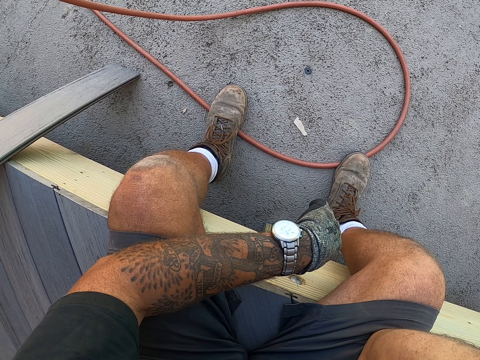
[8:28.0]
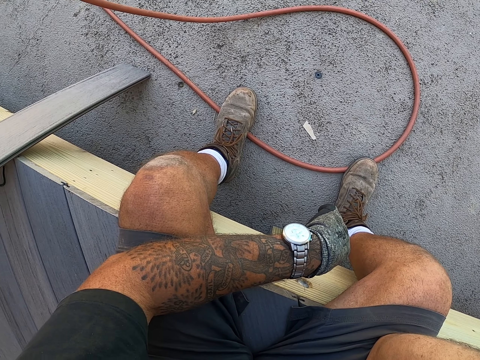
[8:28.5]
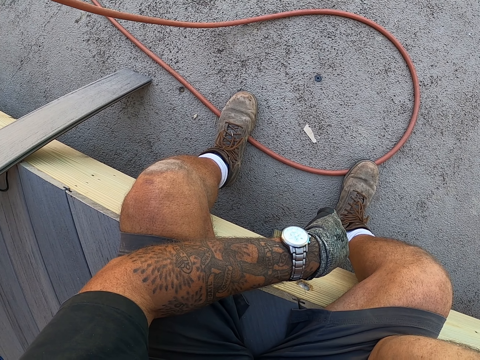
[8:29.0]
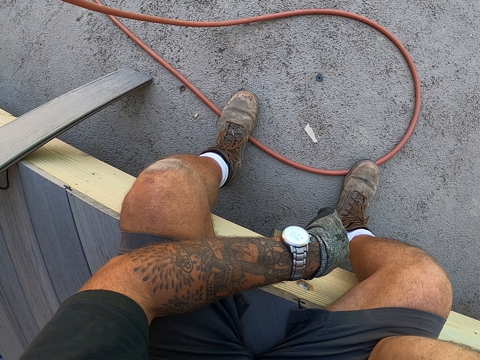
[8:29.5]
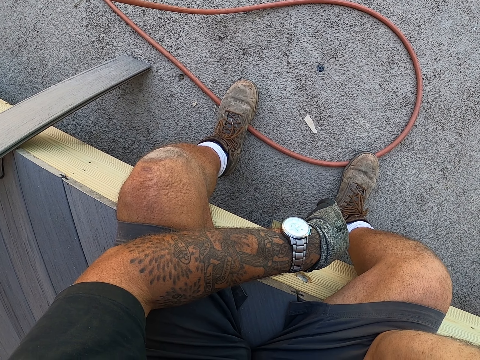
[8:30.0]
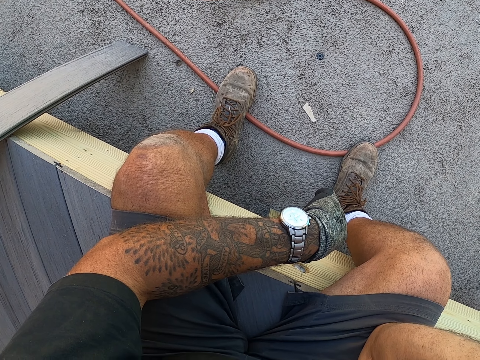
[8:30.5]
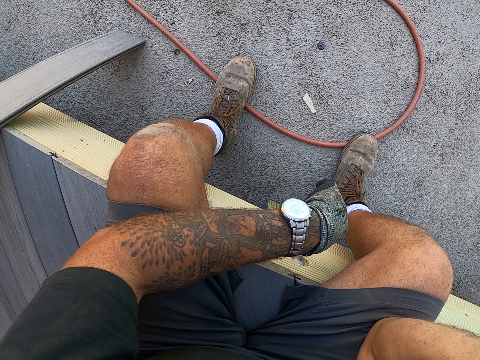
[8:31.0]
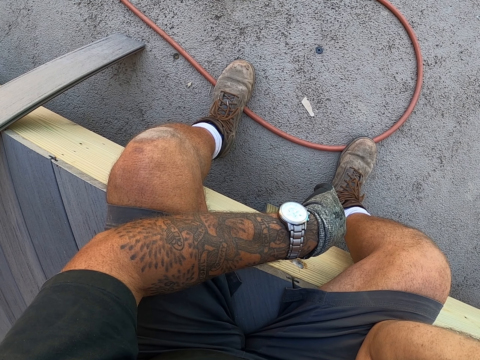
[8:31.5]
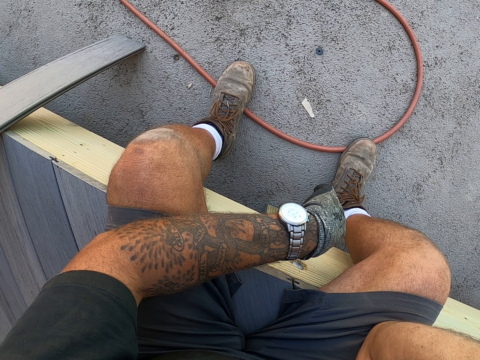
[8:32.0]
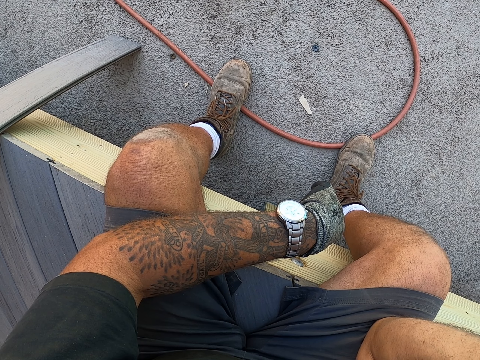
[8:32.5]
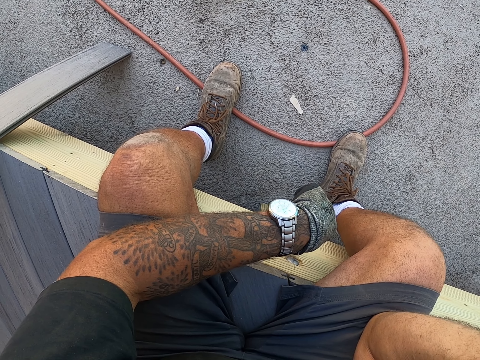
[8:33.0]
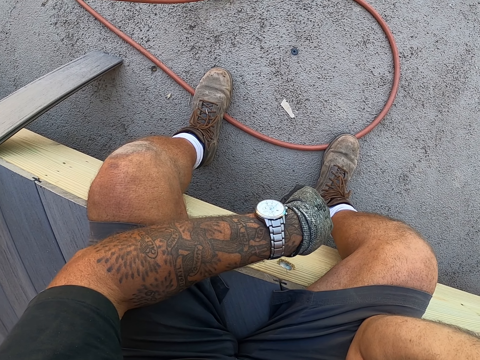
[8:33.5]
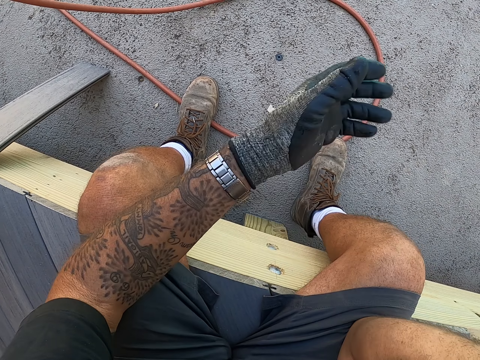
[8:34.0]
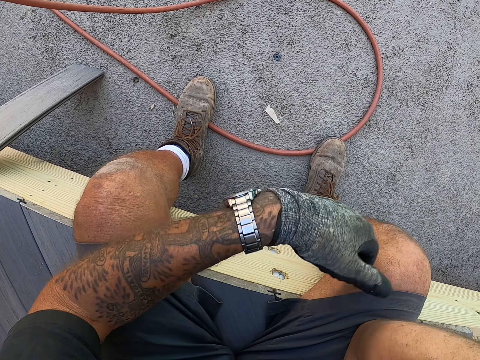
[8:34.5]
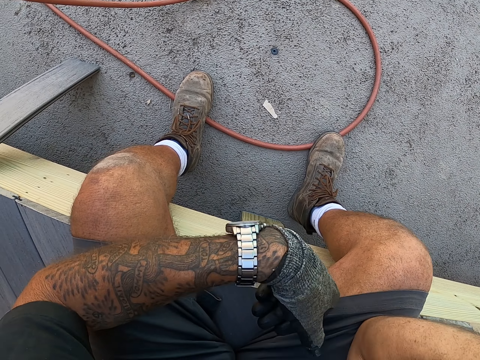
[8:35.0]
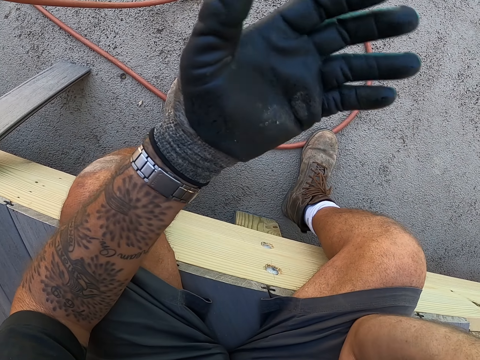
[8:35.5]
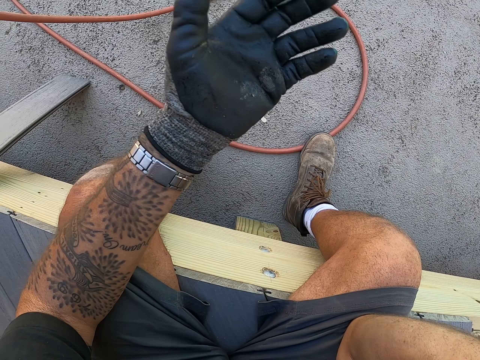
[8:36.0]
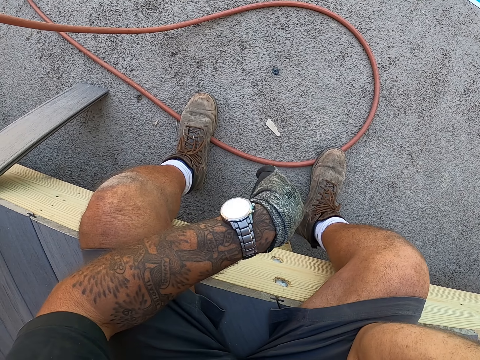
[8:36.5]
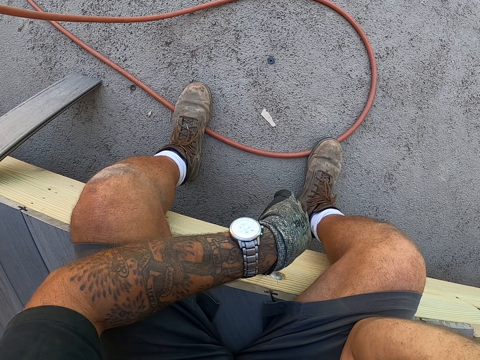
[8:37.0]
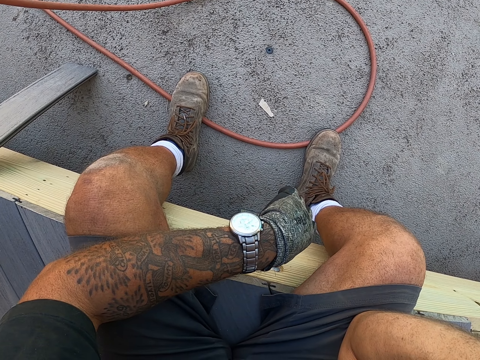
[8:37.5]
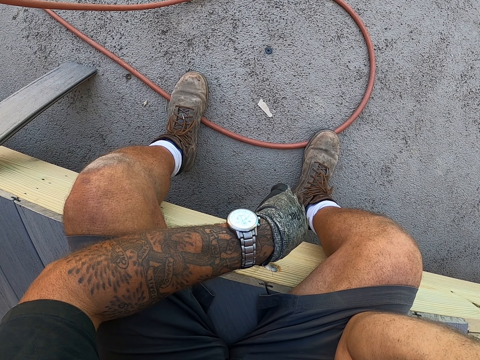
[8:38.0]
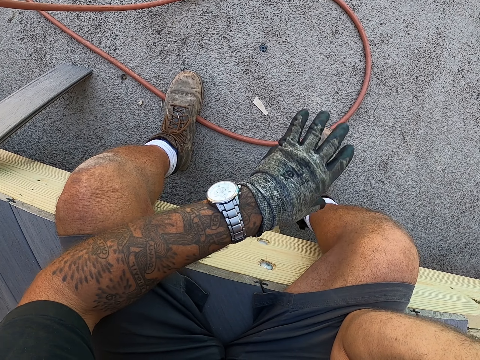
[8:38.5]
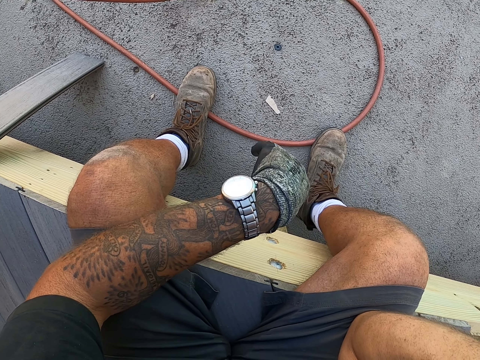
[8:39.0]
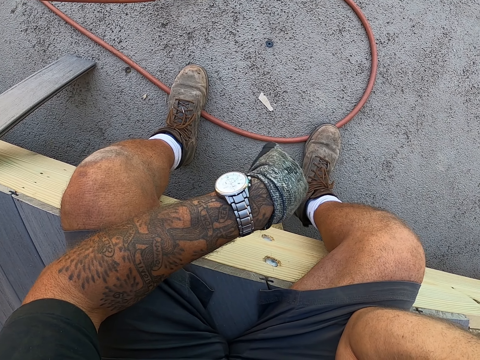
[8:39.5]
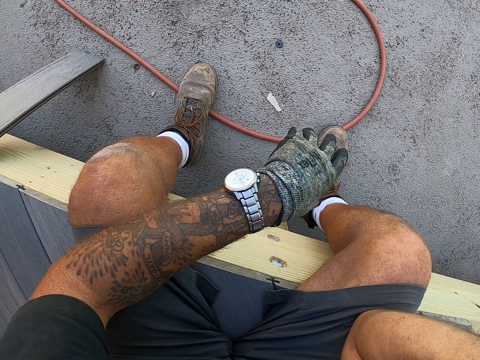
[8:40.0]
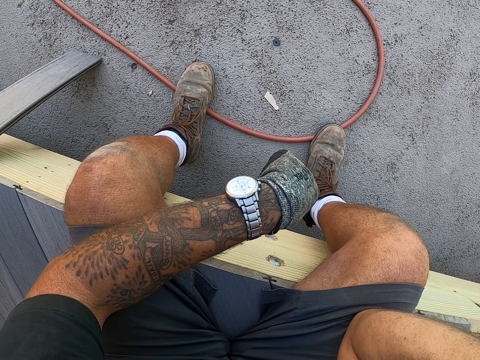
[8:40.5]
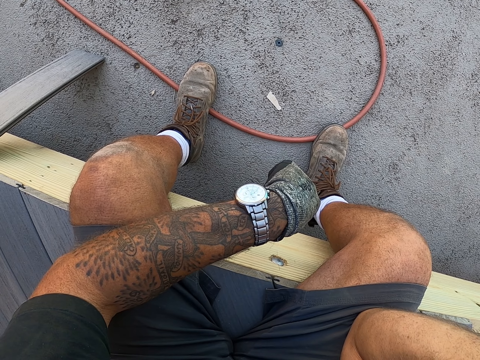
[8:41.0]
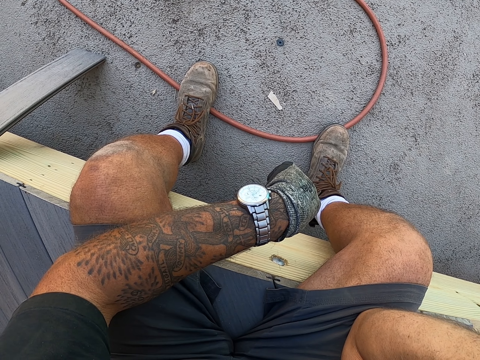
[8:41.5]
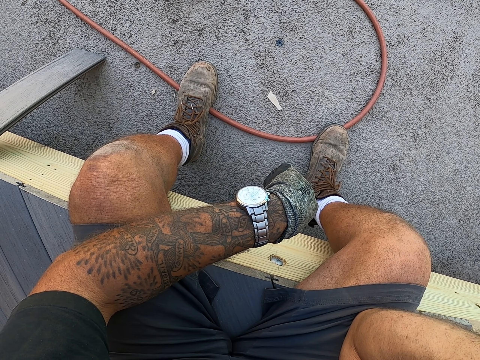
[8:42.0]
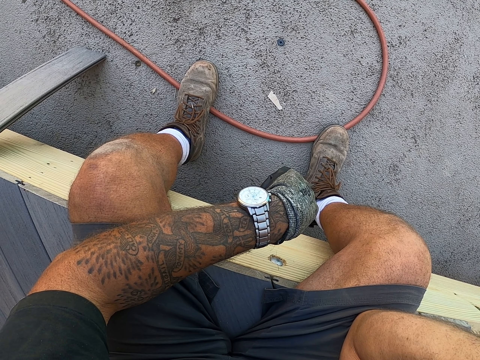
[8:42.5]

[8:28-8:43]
The camera wearer moves his hand.

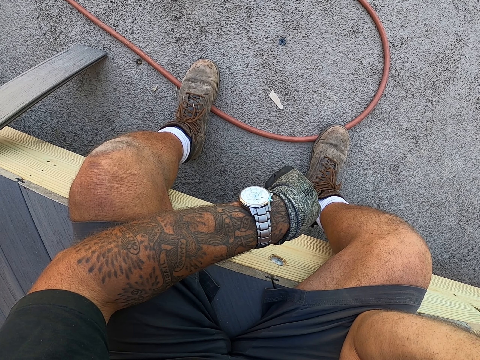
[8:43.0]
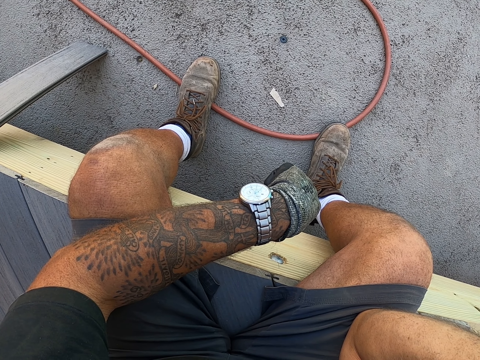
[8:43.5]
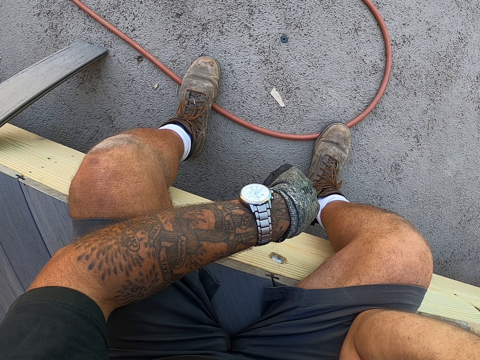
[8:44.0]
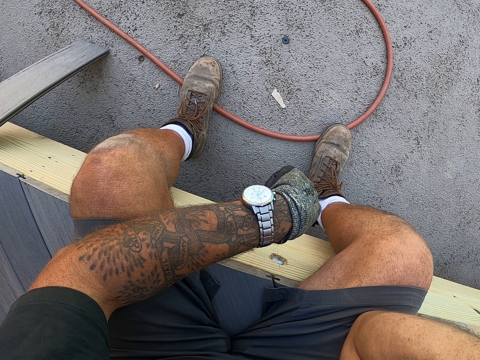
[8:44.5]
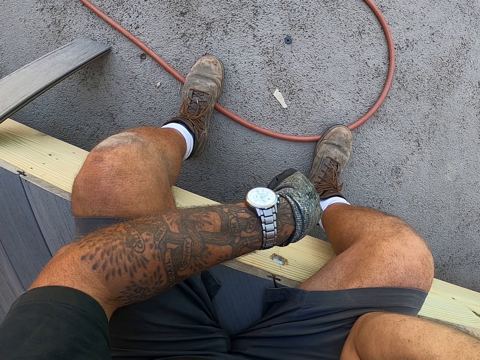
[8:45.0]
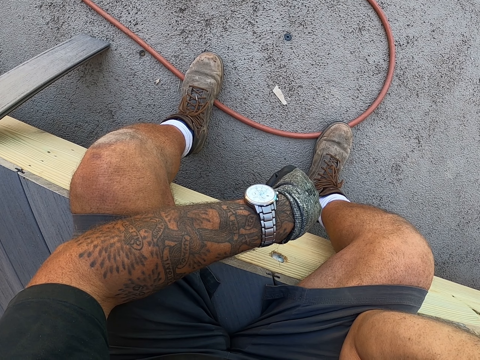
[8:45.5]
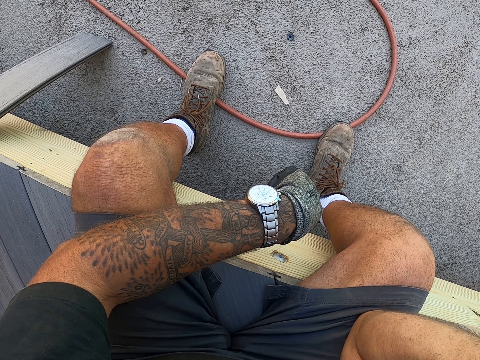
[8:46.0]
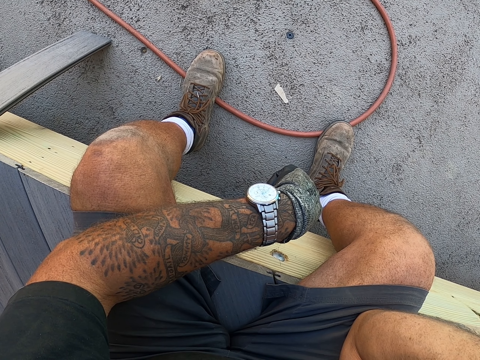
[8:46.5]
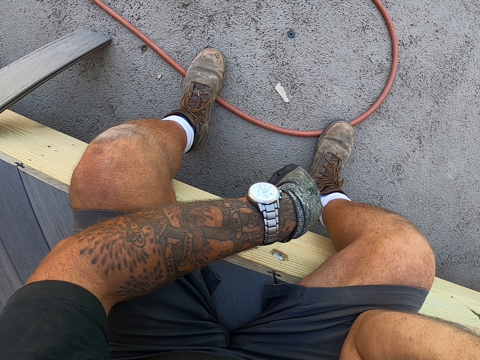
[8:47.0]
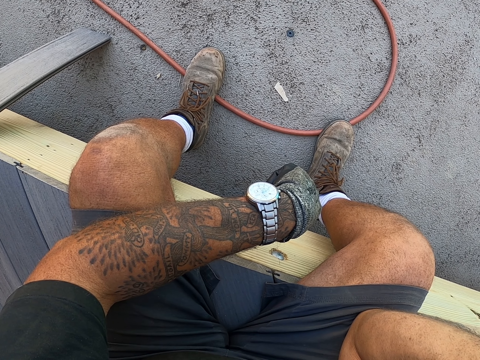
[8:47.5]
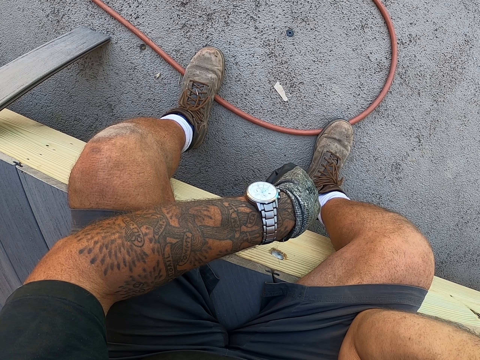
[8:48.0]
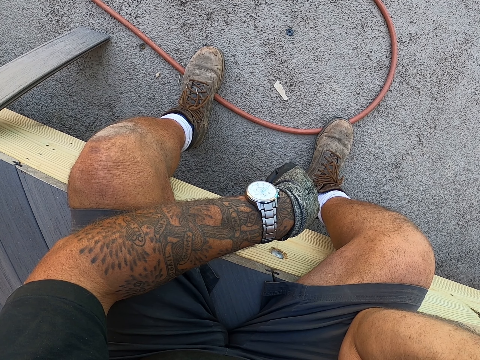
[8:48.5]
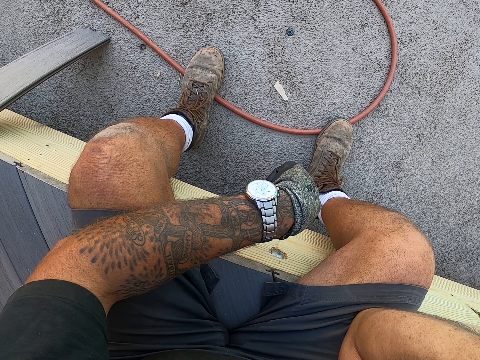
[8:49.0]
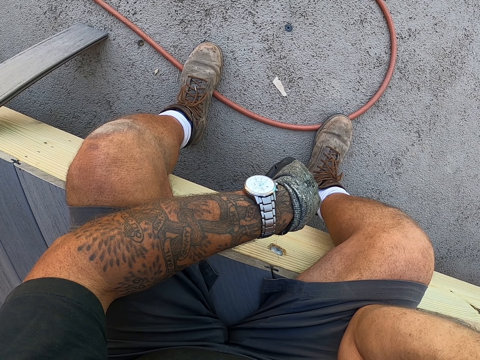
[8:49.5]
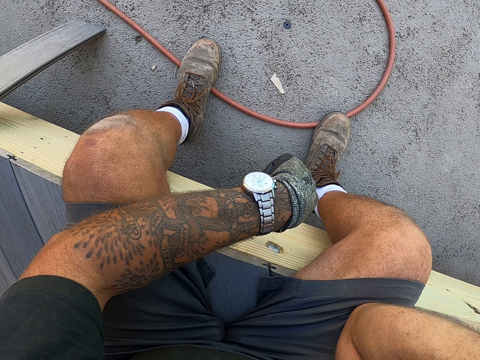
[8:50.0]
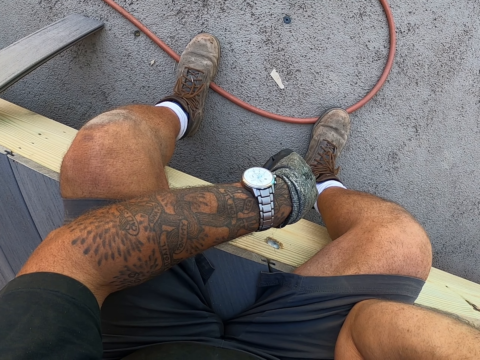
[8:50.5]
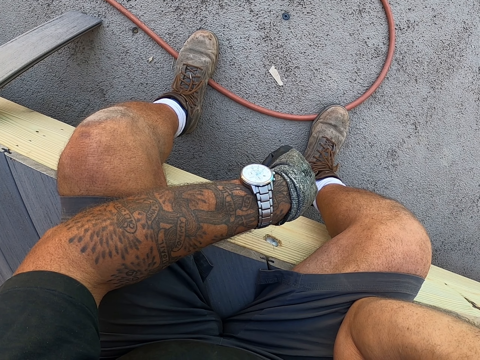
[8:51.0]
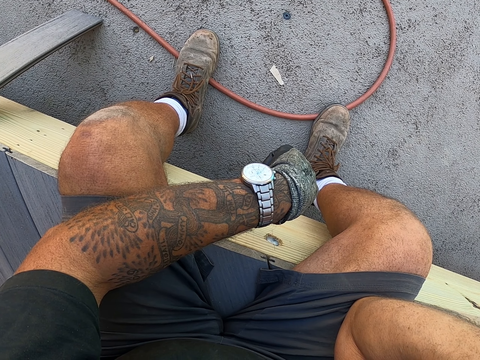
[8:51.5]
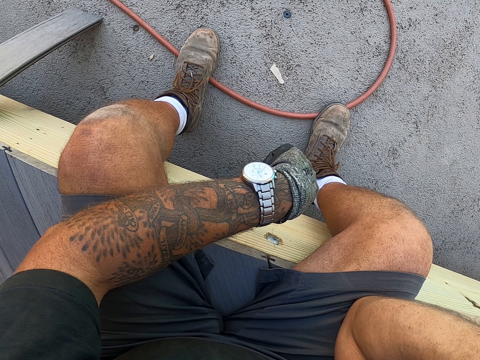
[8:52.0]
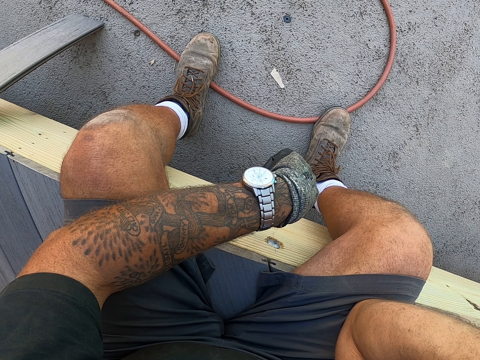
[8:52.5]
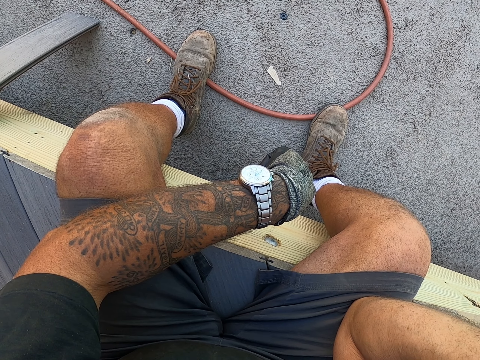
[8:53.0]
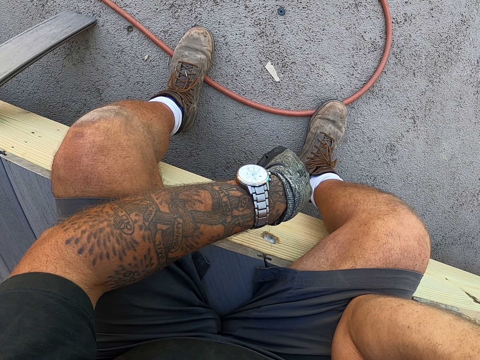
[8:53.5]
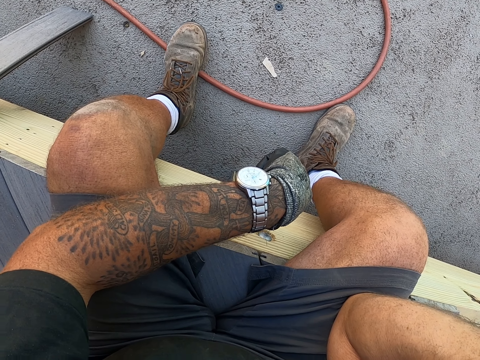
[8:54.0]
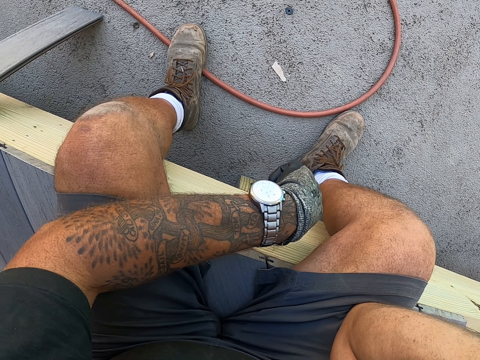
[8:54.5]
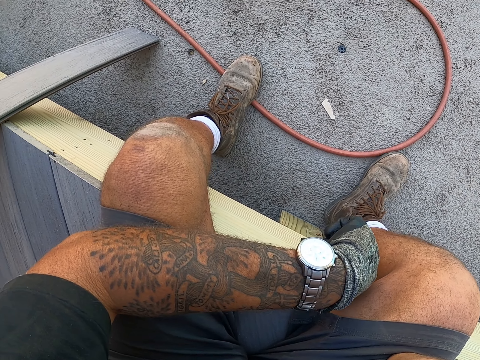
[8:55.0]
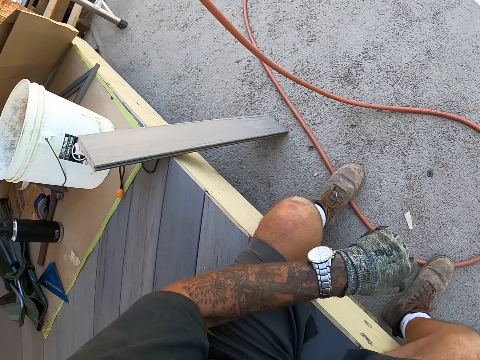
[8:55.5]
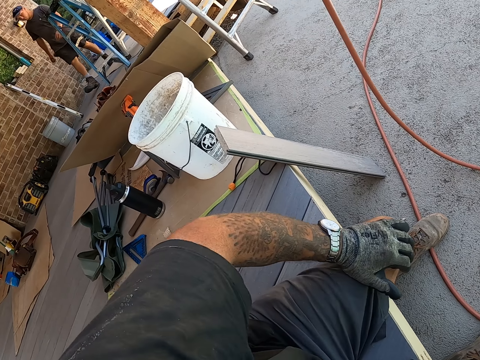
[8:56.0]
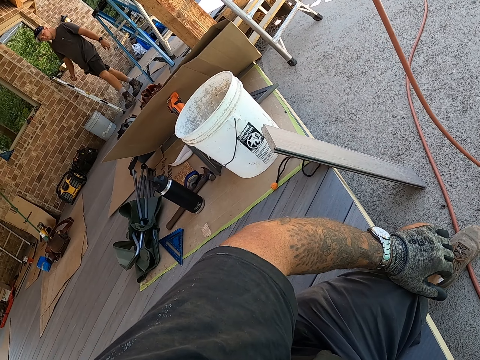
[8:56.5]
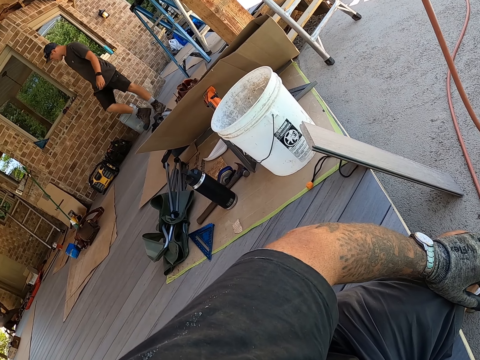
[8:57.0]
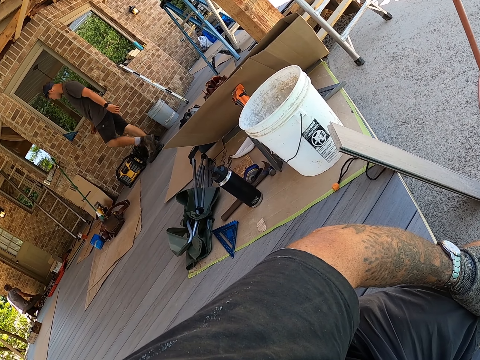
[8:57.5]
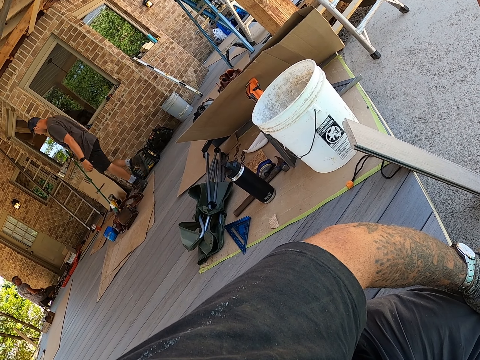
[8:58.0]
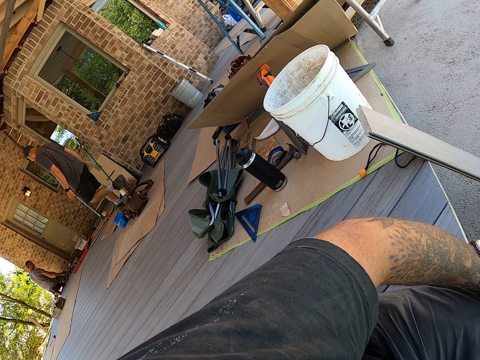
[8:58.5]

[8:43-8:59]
The camera wearer moves his legs. He puts his hand on the thigh. A person walks to another person.
